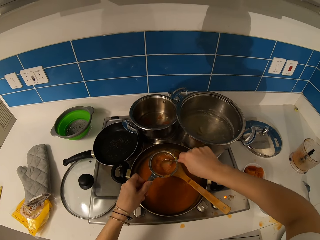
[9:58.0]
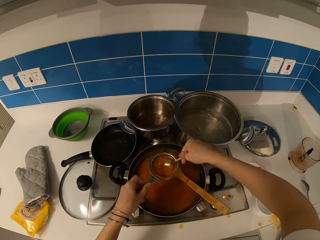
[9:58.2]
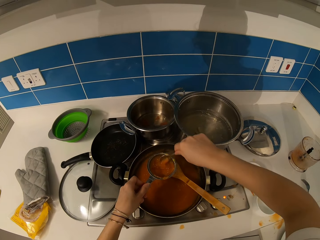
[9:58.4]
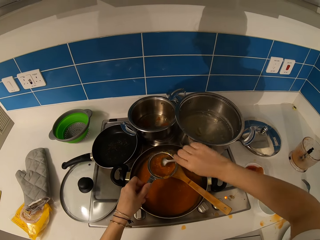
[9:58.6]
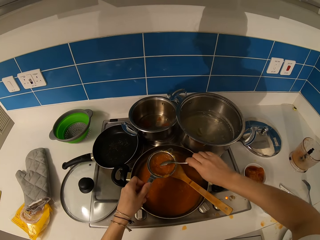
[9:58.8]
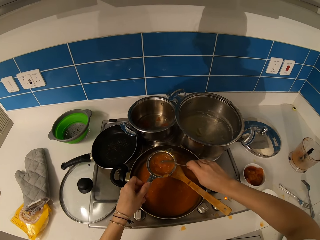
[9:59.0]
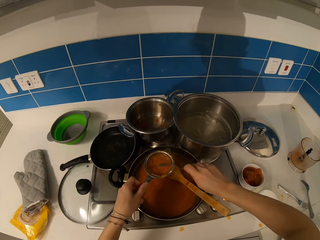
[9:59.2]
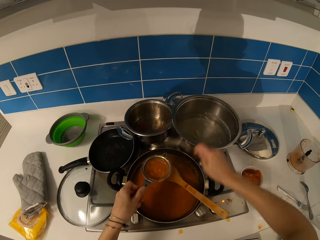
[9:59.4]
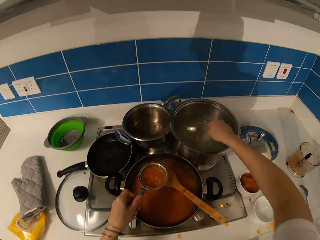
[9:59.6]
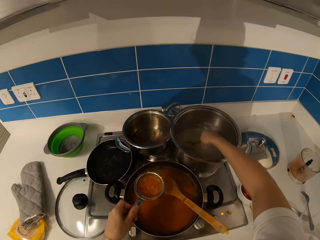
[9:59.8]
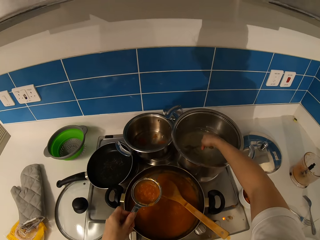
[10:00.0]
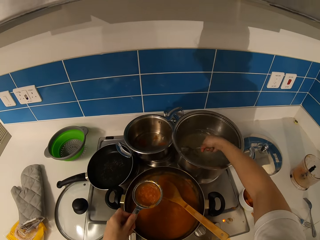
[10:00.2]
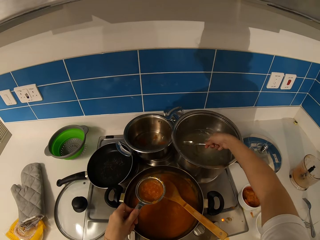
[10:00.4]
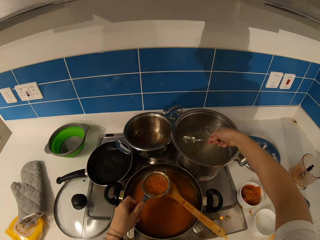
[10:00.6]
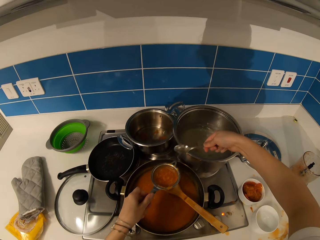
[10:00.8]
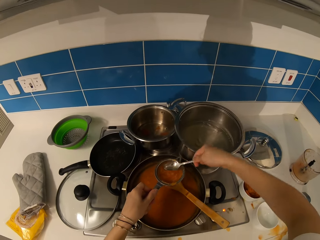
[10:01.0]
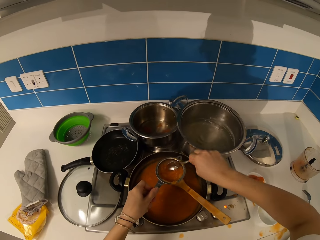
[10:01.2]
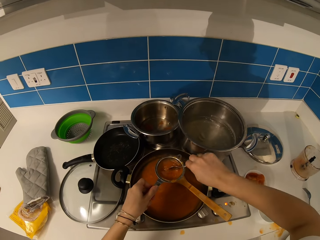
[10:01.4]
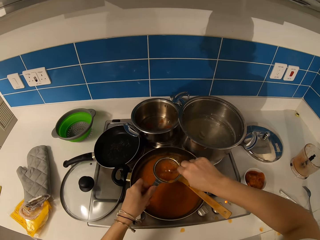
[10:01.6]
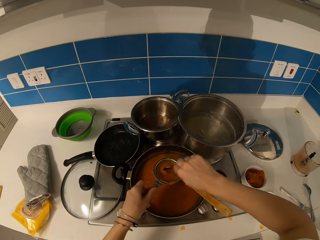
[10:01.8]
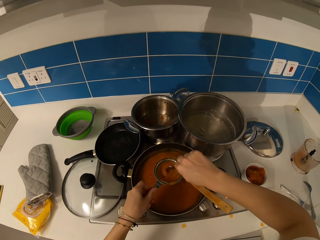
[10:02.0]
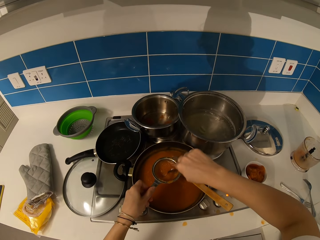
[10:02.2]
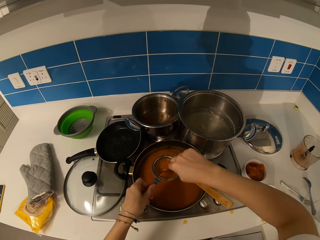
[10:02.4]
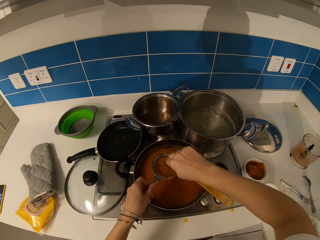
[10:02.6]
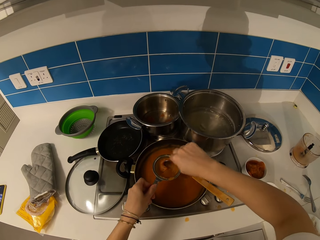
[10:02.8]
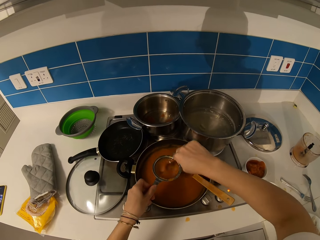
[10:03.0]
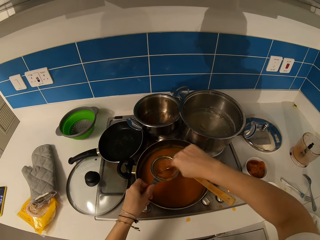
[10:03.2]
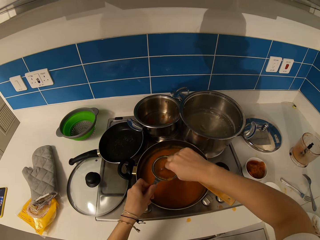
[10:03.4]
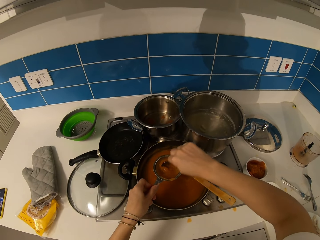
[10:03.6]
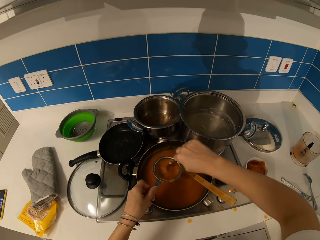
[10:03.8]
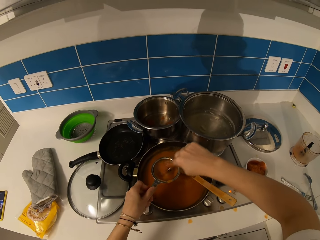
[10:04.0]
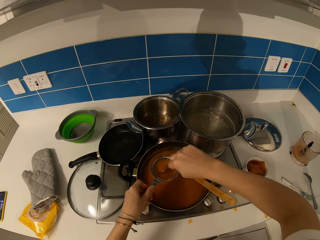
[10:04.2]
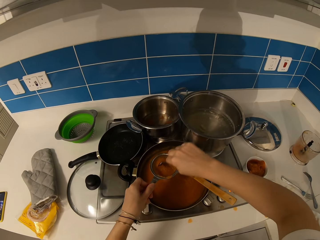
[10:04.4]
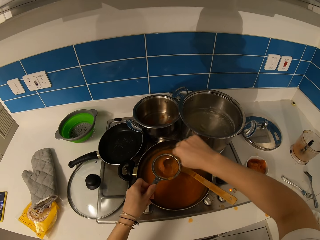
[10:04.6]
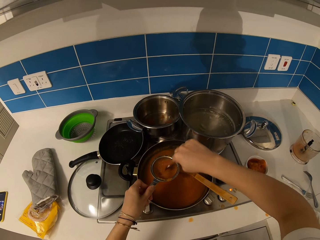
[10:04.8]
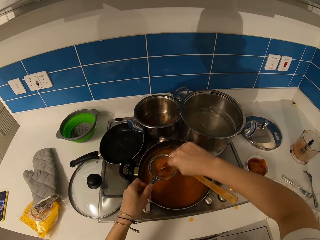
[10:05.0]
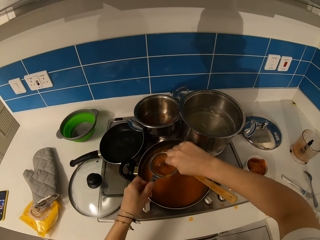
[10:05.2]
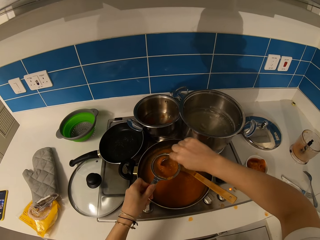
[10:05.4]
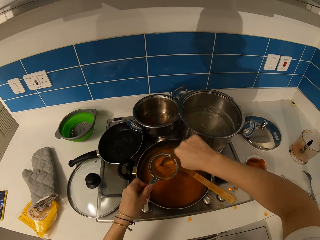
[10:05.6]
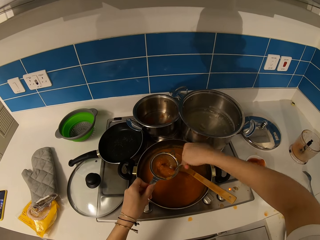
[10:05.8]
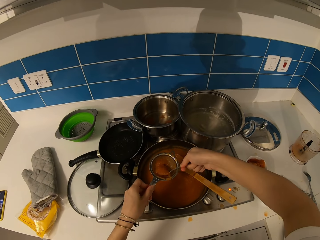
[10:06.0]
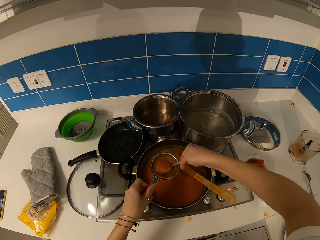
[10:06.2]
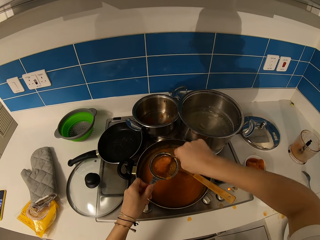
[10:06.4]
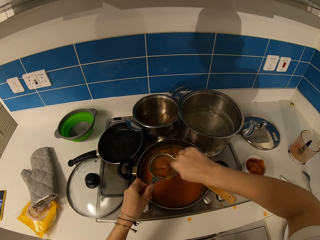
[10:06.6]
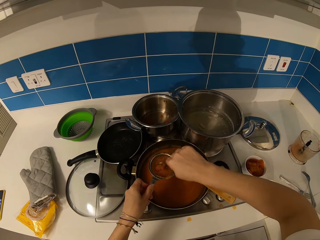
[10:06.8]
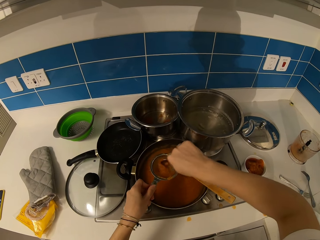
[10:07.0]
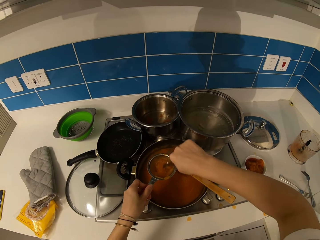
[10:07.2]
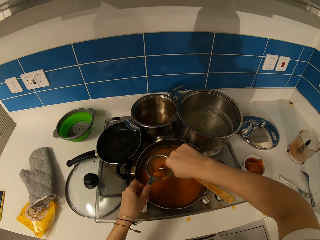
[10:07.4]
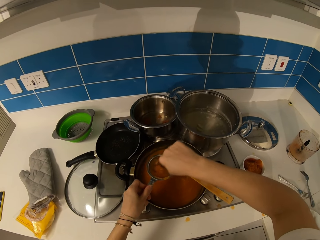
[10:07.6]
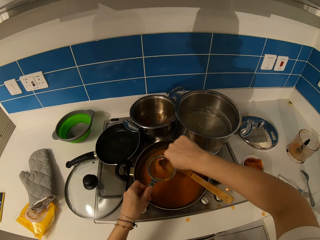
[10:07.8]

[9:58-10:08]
The camera wearer scoops water with a spoon. They put the water in the sieve. They sieve the soup. They stir the stew with the spoon.

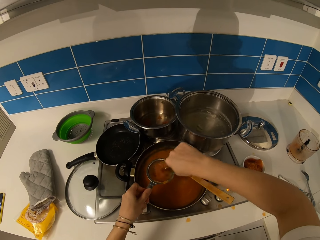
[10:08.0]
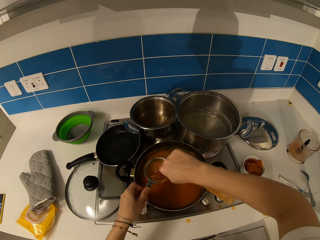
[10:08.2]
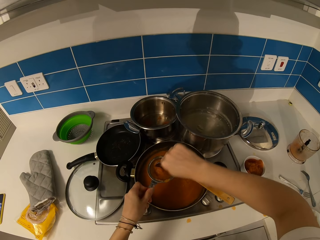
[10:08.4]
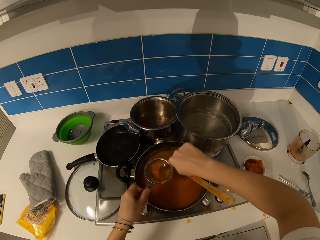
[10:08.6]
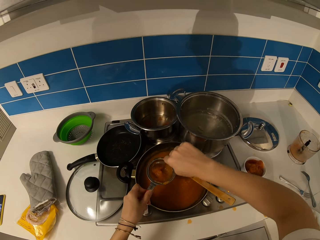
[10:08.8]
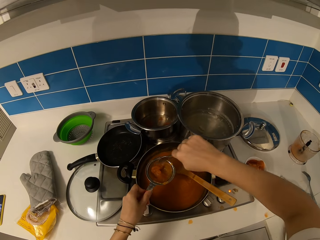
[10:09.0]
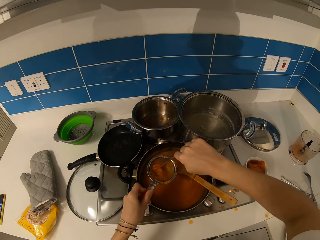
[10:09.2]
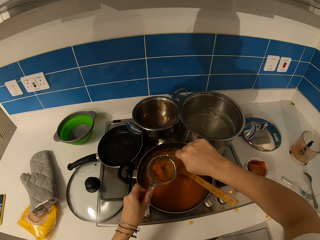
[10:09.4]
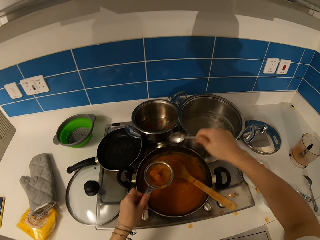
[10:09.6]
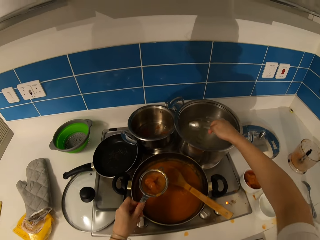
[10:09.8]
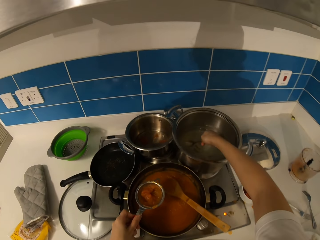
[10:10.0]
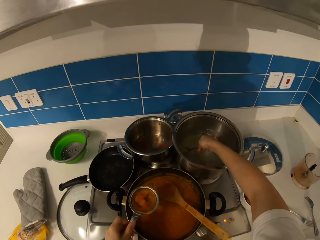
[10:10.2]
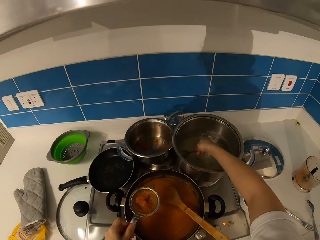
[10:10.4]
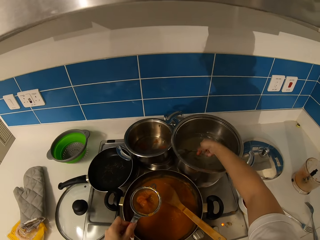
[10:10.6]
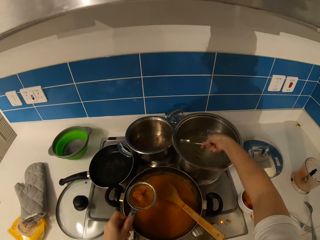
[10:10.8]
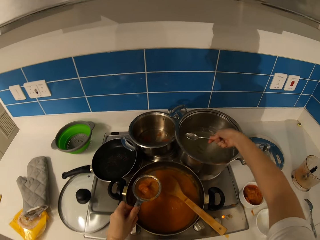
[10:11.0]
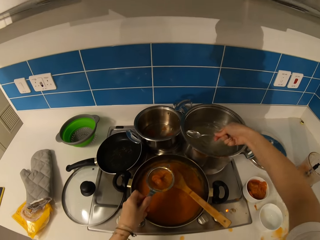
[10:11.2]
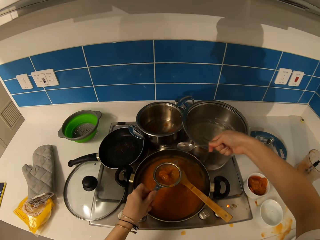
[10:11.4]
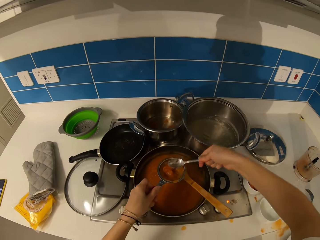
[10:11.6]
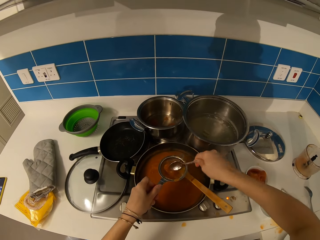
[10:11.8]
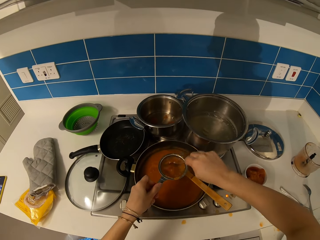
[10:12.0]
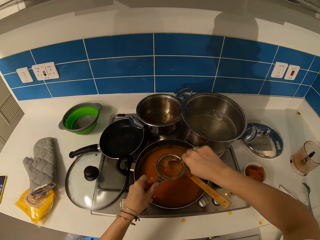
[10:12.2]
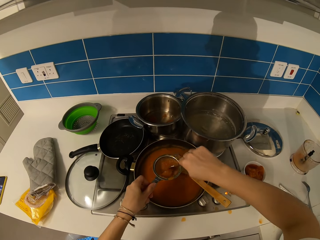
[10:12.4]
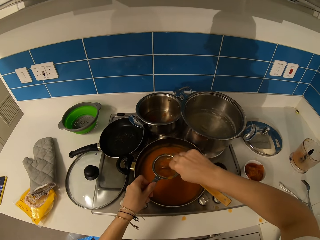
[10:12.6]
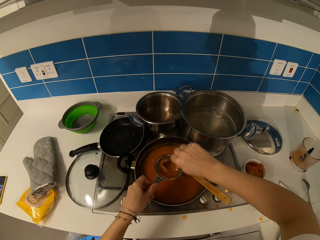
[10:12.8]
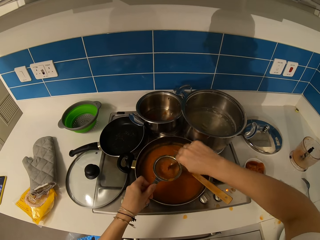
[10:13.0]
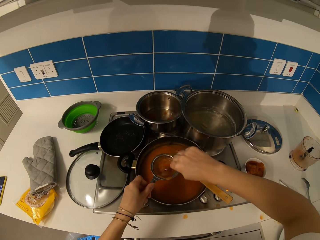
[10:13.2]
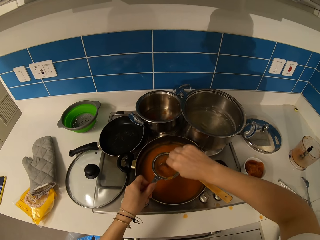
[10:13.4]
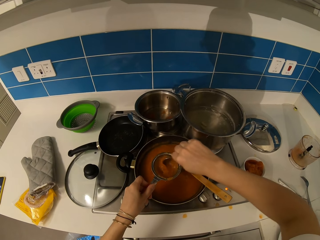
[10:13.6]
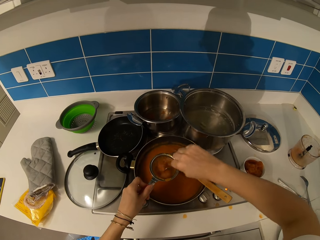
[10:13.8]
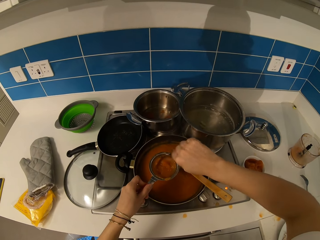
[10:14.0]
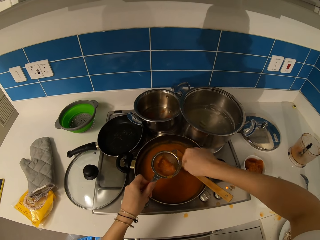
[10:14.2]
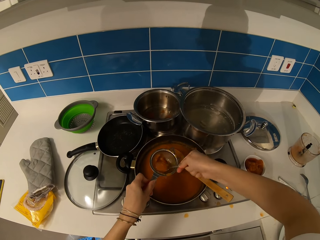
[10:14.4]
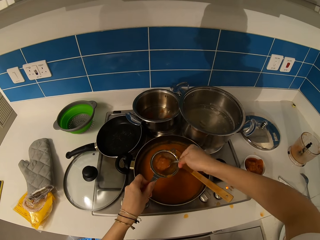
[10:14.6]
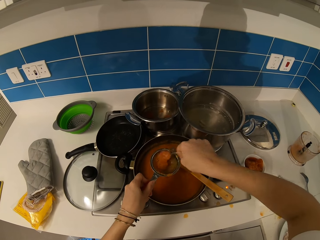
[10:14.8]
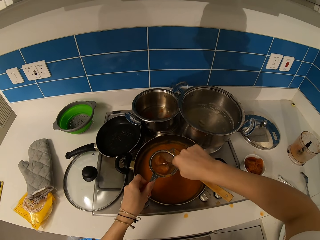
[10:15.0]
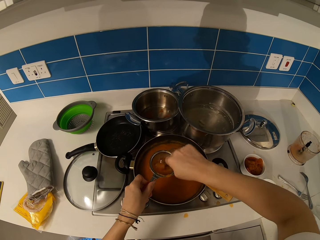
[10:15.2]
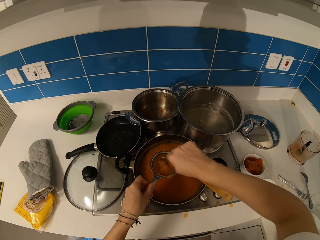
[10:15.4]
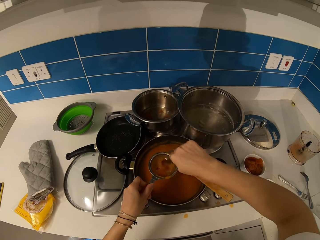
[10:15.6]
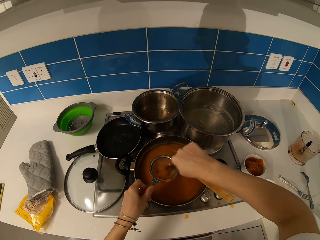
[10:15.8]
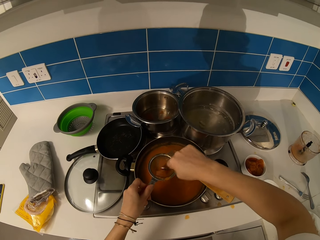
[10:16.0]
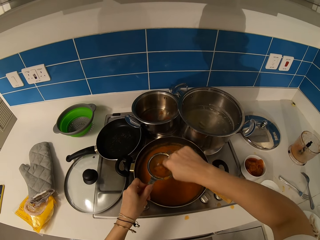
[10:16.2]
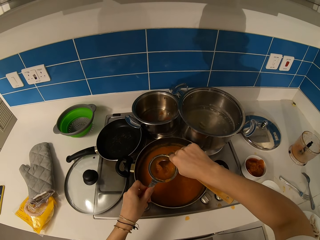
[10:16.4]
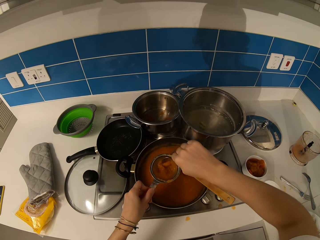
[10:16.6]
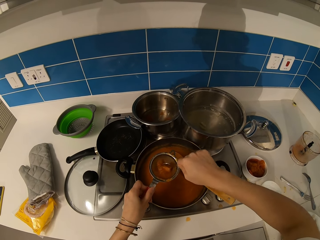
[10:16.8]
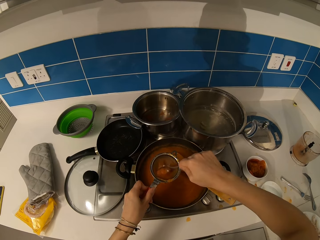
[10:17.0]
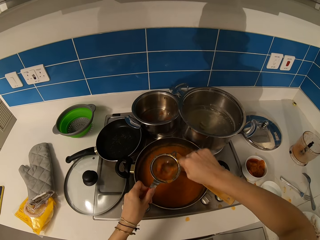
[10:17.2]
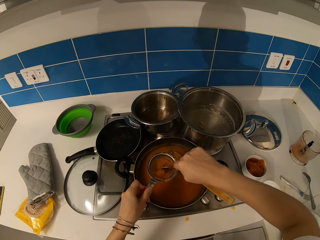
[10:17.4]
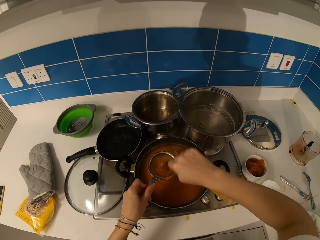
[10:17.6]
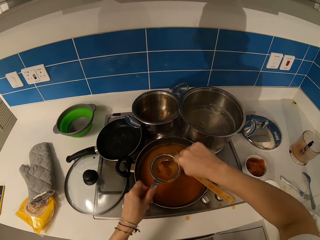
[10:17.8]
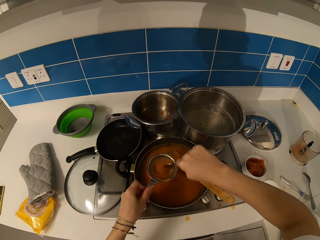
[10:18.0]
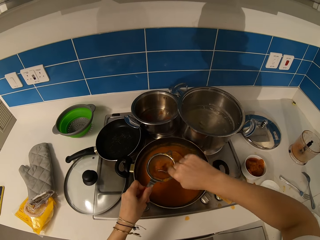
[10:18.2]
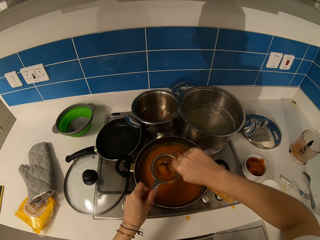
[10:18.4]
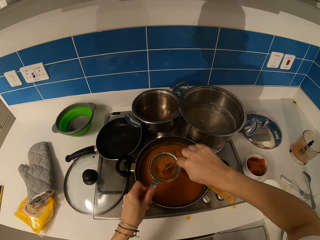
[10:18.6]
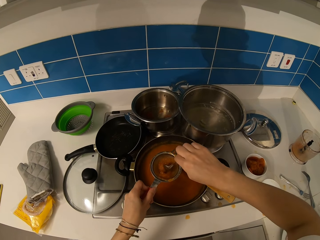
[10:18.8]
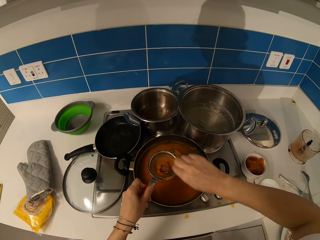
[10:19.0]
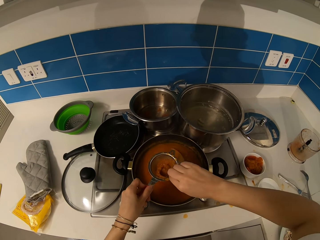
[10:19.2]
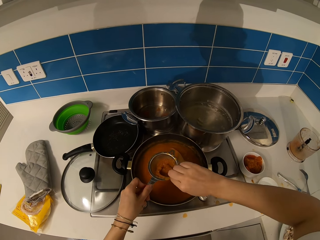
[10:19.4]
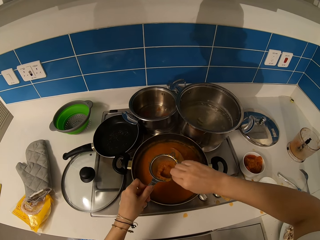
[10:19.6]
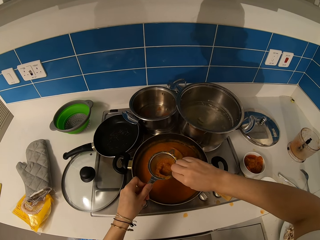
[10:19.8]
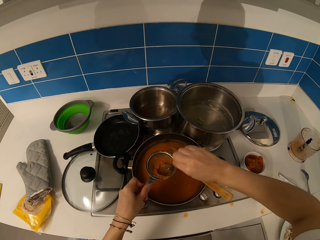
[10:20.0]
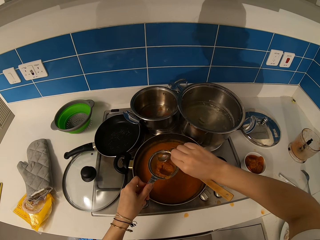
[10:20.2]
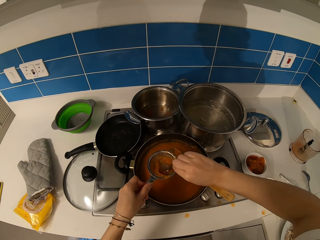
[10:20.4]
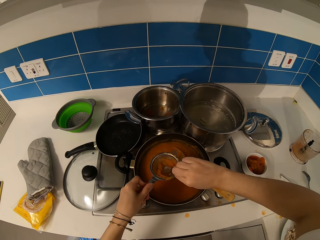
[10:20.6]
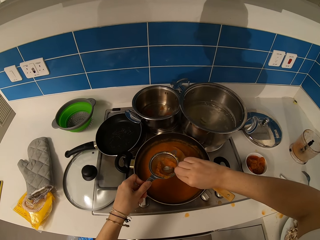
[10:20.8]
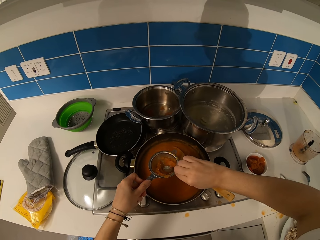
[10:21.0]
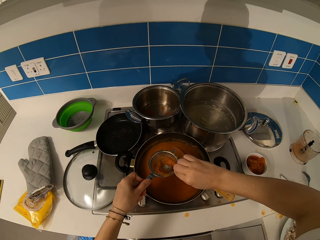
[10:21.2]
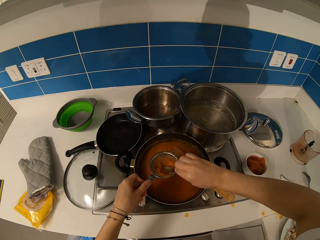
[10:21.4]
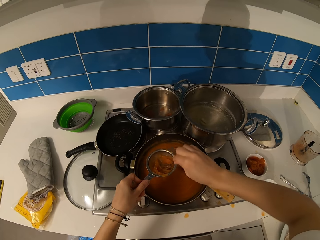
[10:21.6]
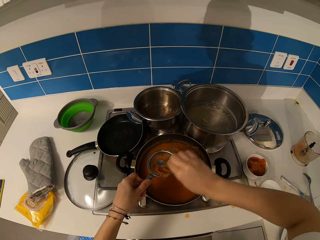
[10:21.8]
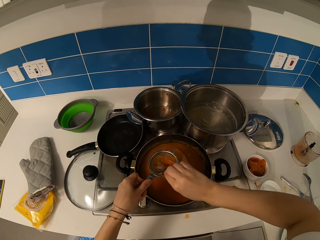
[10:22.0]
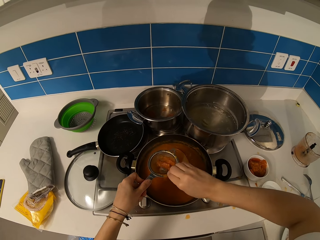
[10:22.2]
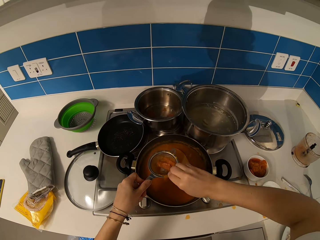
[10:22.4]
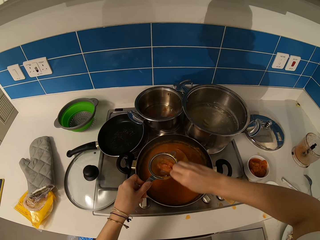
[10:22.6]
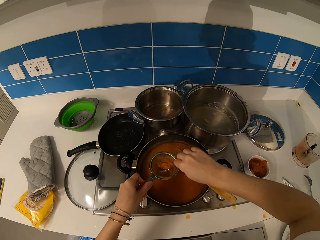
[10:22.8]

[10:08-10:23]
The camera wearer scoops water with a spoon. They put the water in the sieve. They sieve the soup. They stir the stew with the spoon and press the stew.
